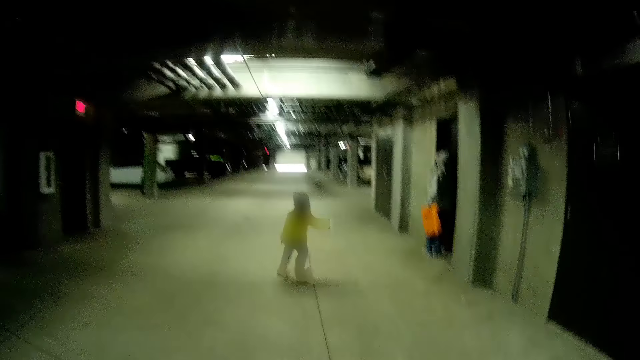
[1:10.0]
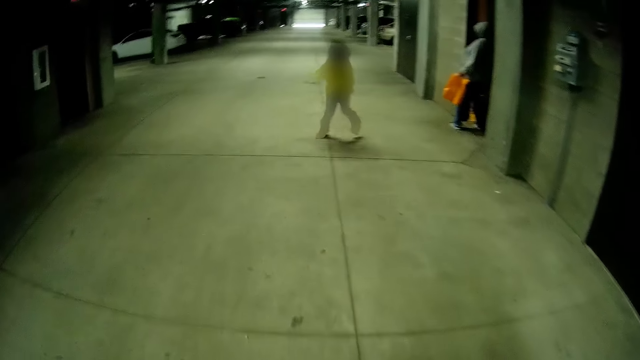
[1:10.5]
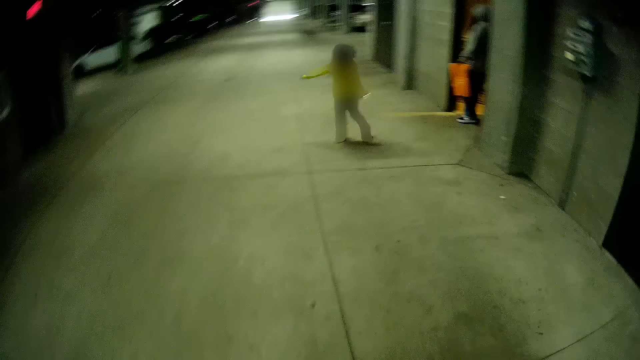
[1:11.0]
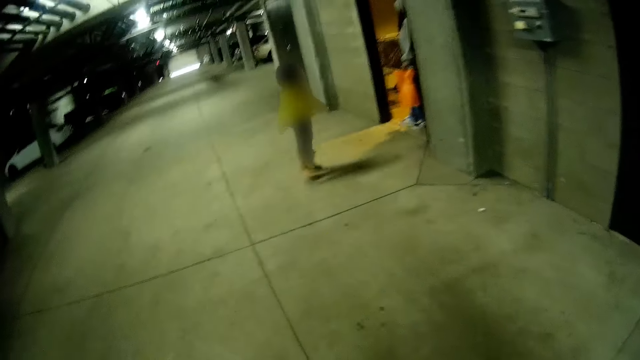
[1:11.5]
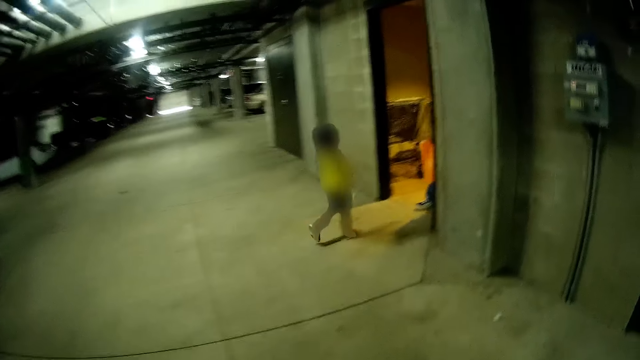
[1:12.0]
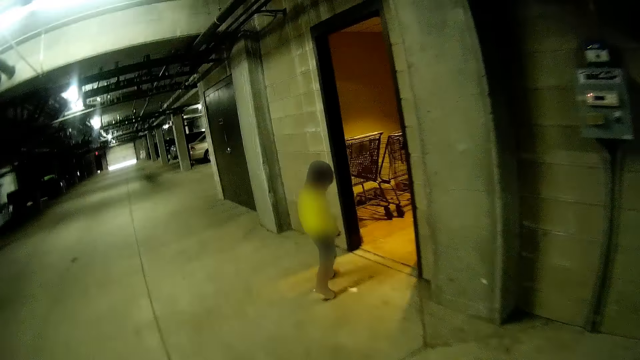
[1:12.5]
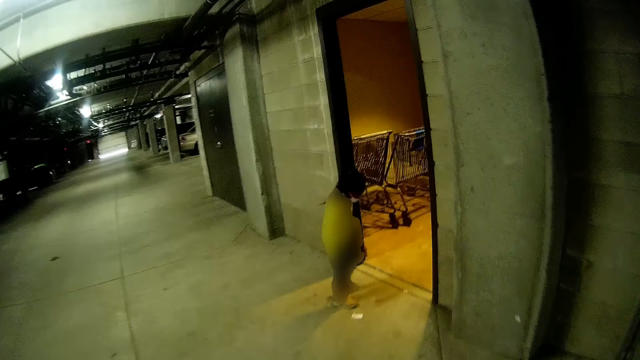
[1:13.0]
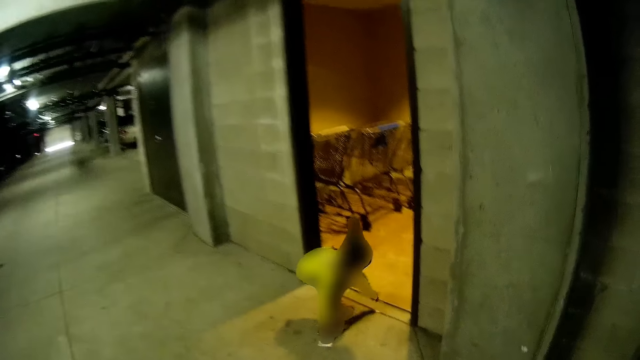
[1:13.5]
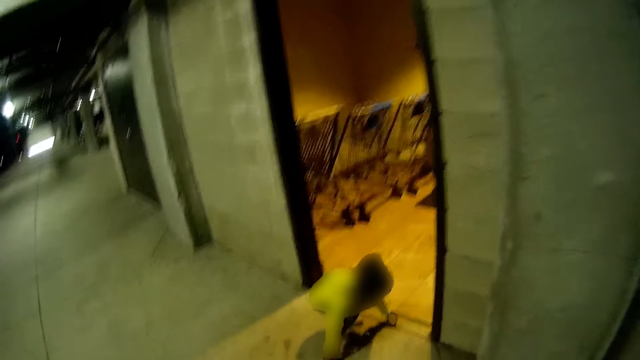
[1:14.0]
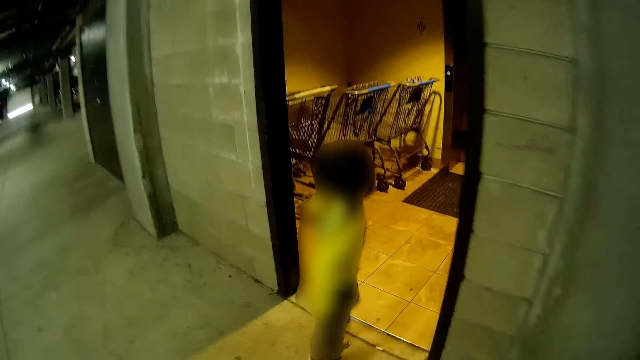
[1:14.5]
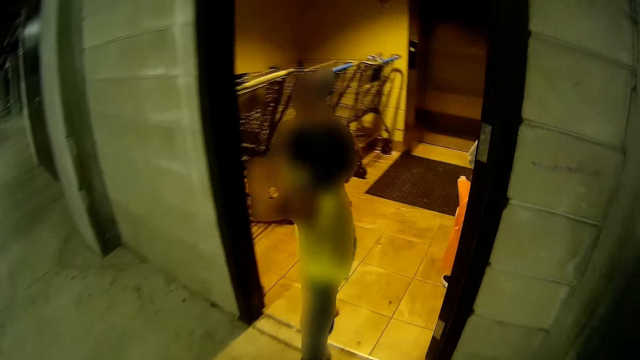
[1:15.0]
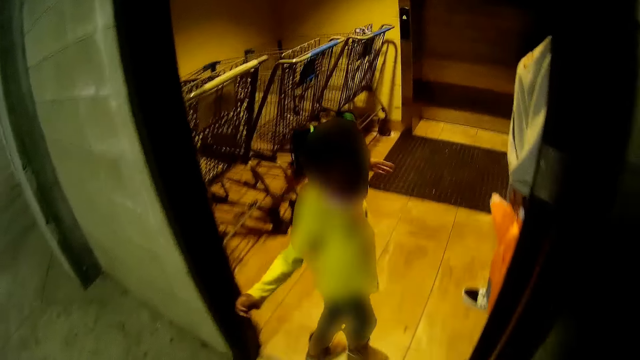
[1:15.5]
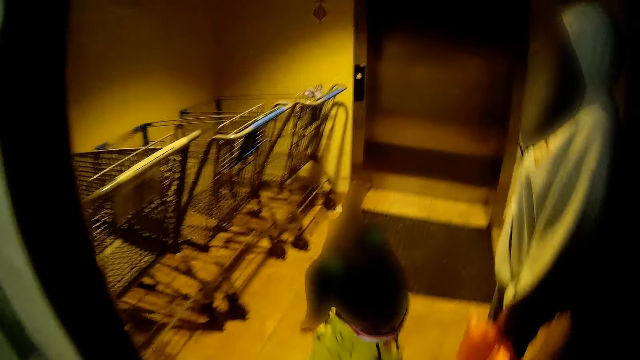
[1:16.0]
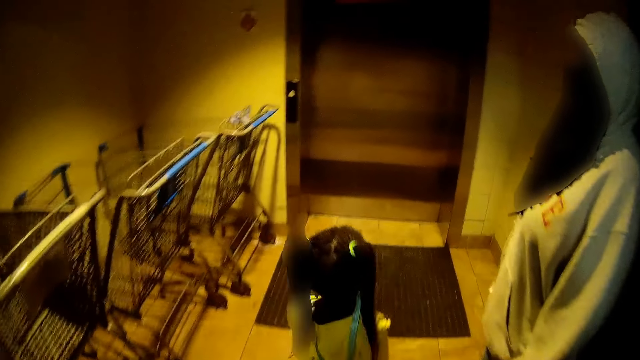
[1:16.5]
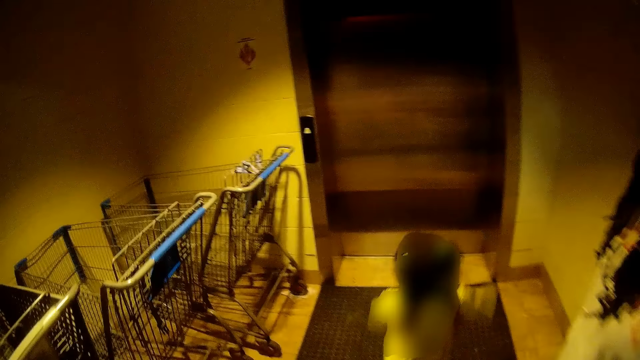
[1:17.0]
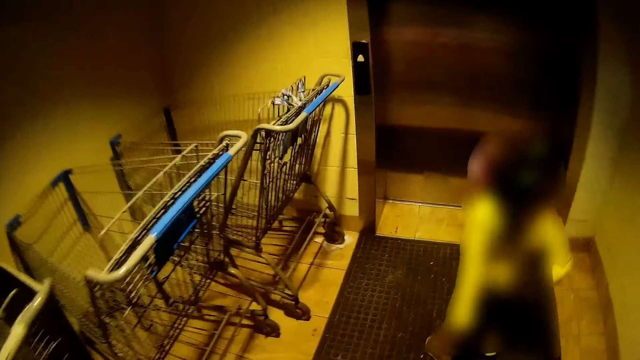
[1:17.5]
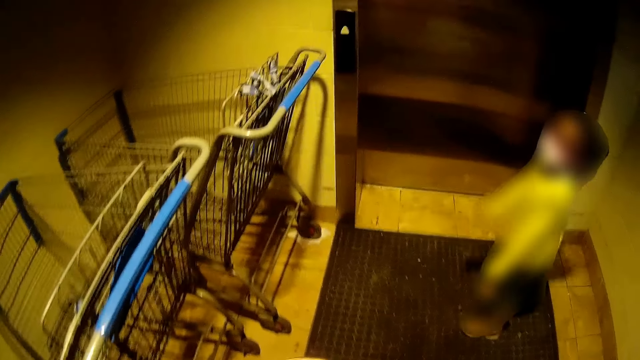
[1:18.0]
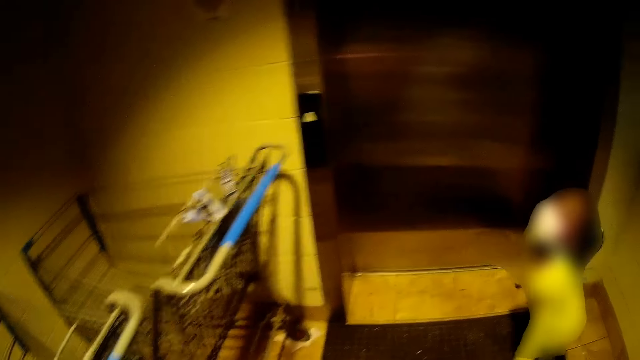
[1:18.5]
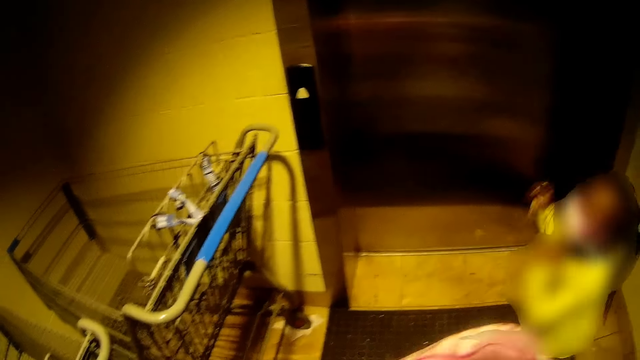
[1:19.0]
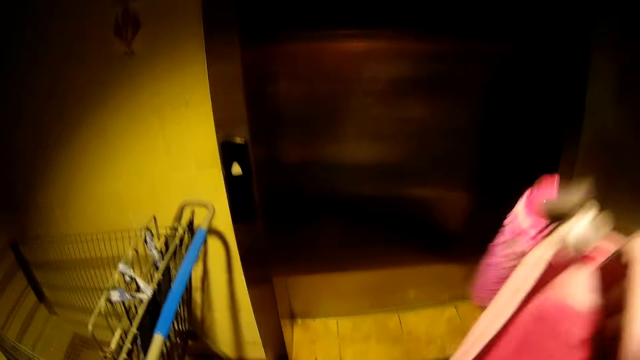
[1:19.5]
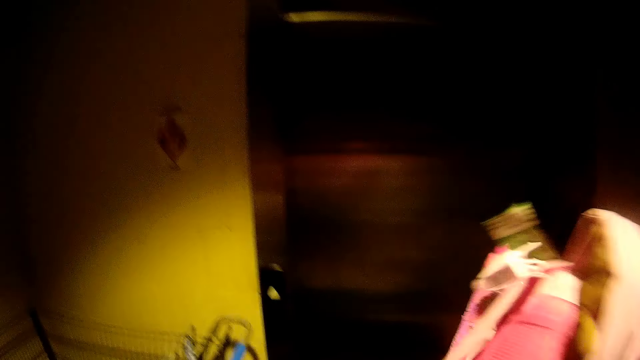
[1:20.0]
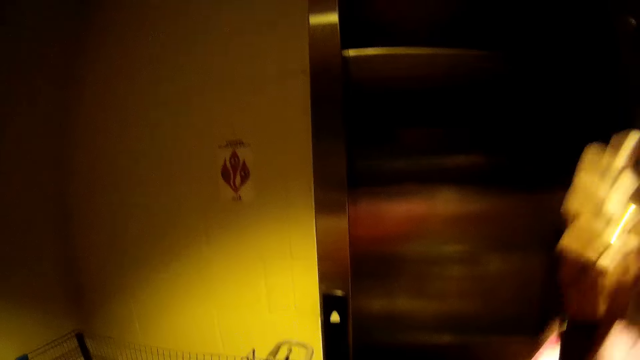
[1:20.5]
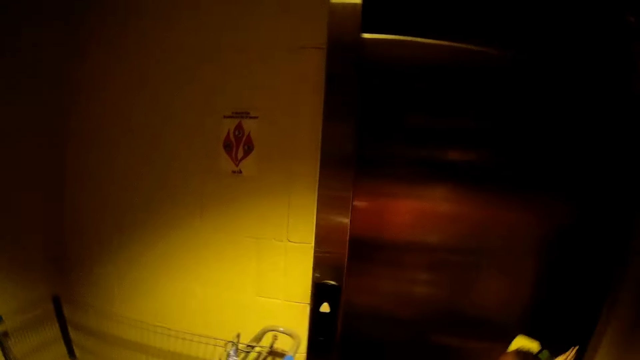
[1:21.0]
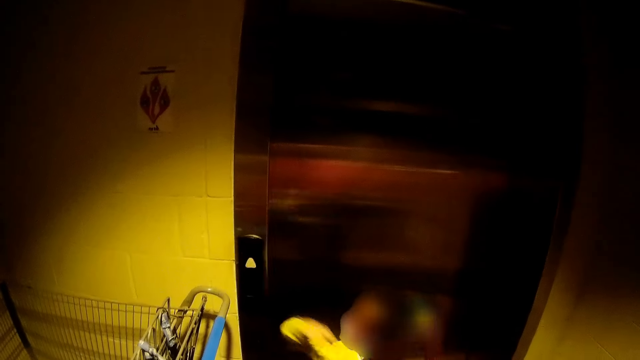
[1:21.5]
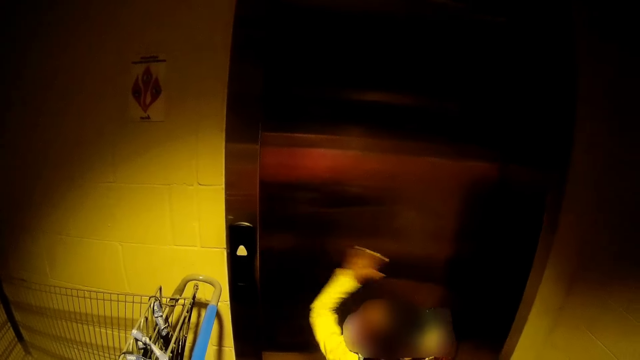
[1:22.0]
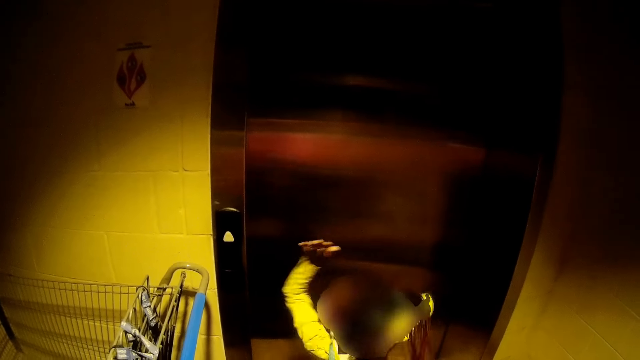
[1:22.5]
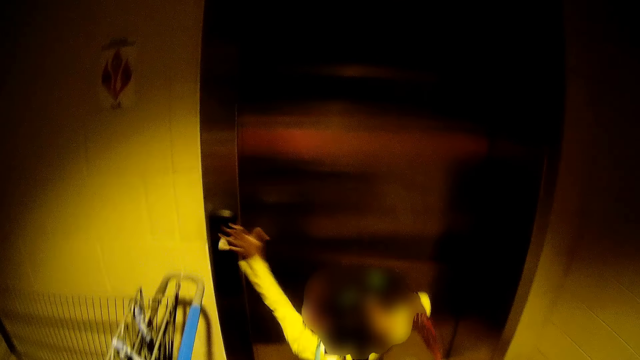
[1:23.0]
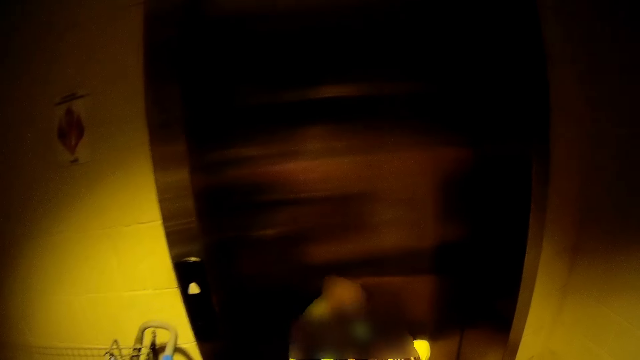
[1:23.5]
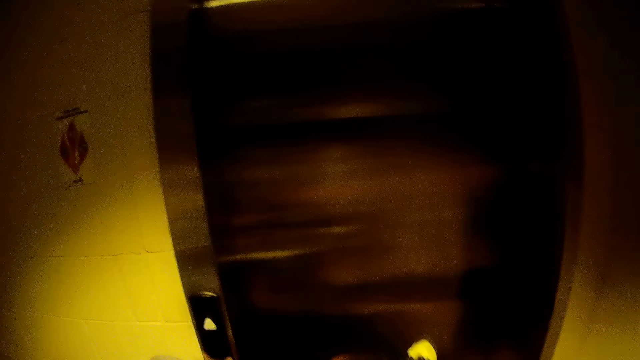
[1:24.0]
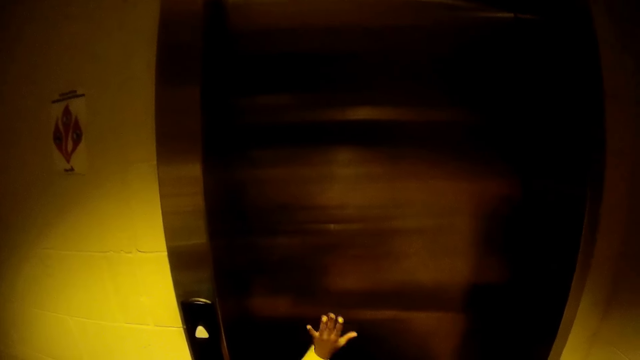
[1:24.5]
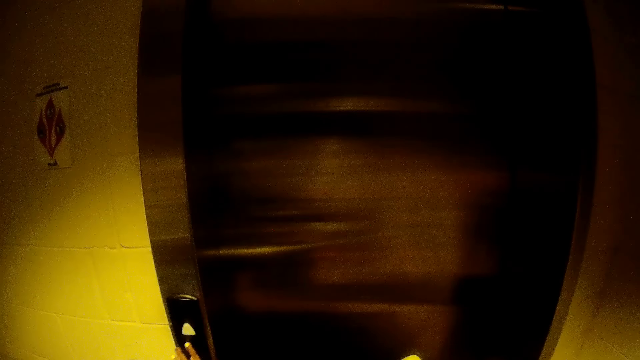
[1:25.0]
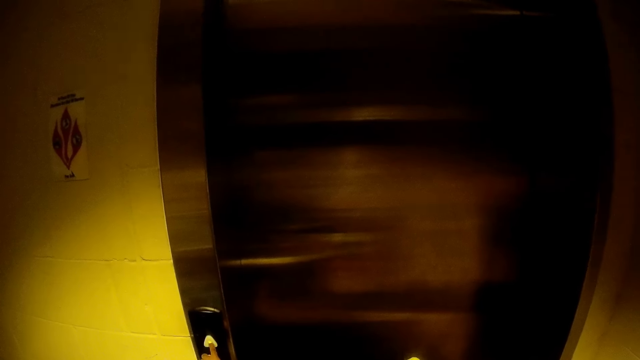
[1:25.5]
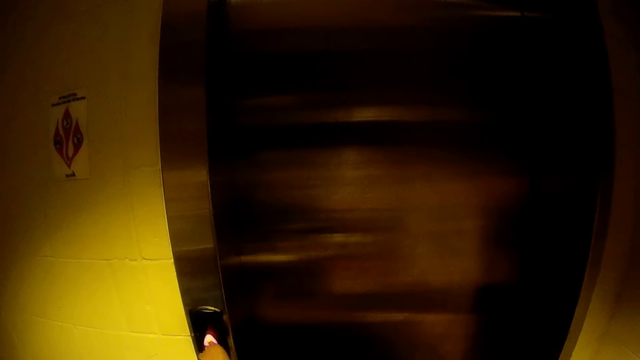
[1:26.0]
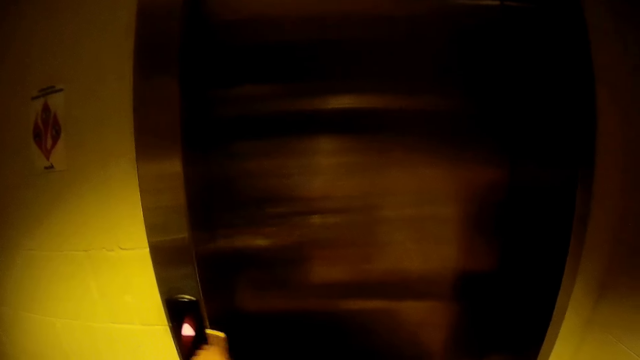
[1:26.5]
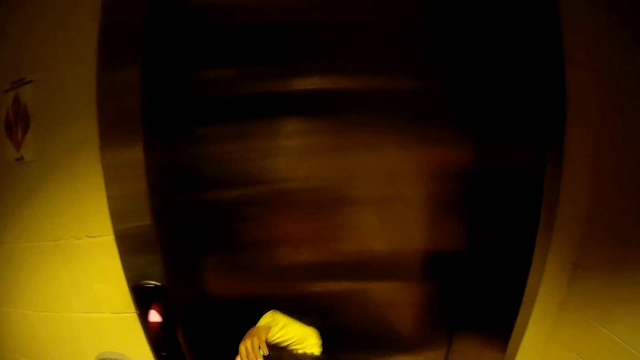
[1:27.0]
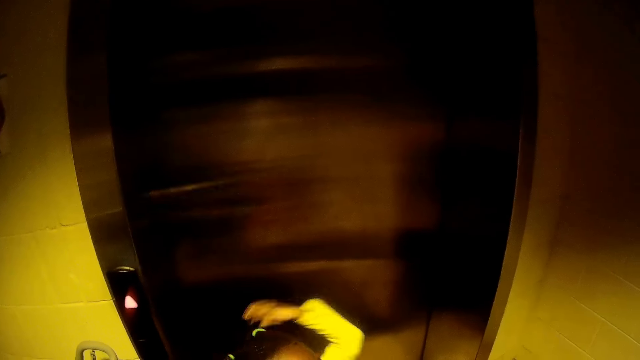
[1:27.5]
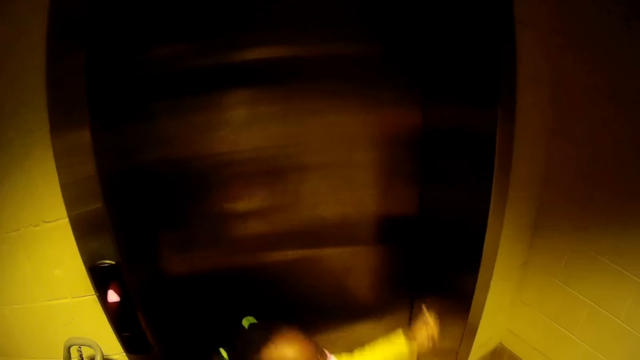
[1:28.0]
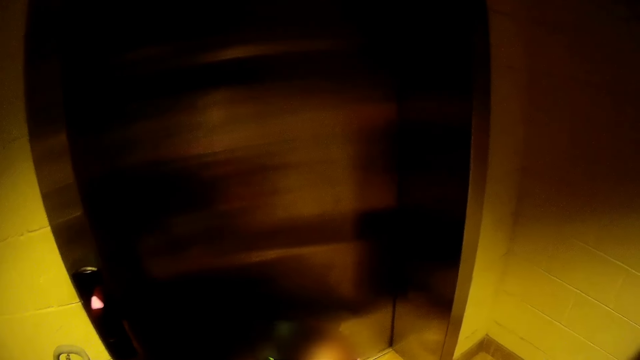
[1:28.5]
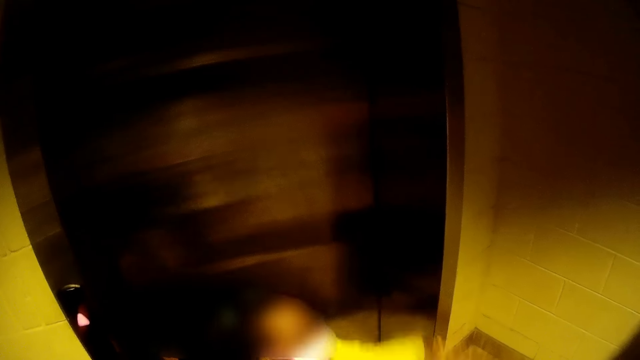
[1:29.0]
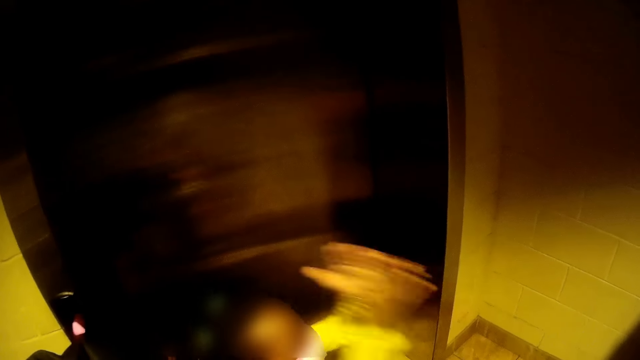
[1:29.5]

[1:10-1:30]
A girl pushes a door open with her right arm. Another girl picks up two pieces of paper from the floor with her left and right hands. The other girl hops into the elevator hallway. The camera wearer enters into the building. She hangs the bag on her right hand. The other girl hits the elevator button with her left hand repeatedly. The camera wearer presses on the elevator. The other girl presses the elevator button with her left hand. The other girl holds her hair with her hand and swings her hands up and down.
